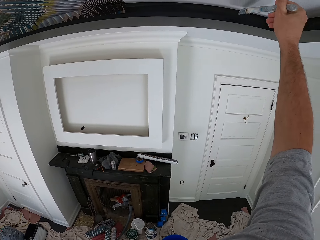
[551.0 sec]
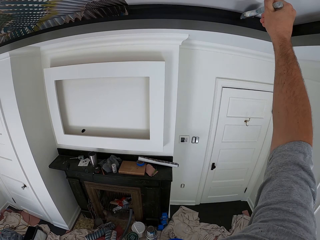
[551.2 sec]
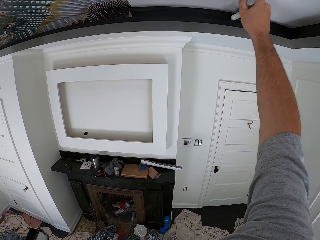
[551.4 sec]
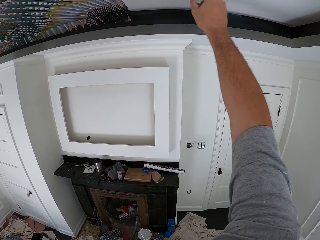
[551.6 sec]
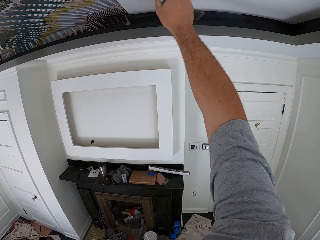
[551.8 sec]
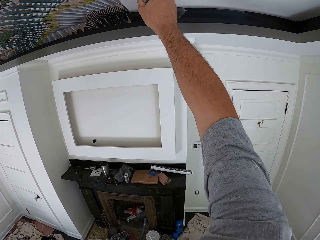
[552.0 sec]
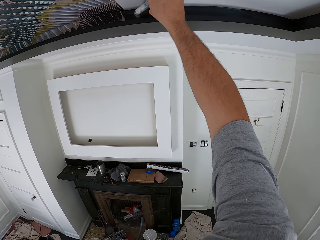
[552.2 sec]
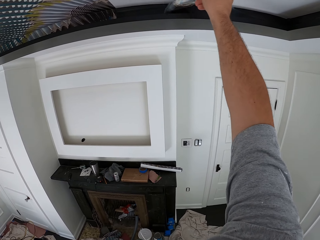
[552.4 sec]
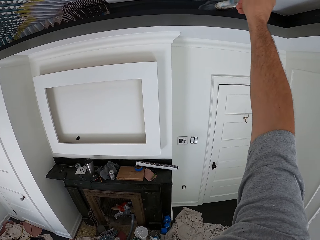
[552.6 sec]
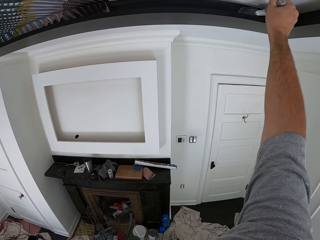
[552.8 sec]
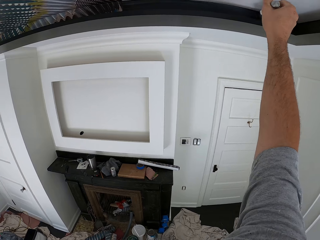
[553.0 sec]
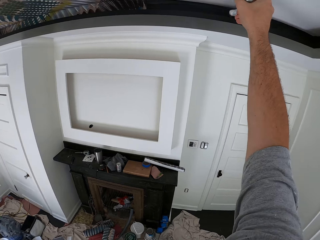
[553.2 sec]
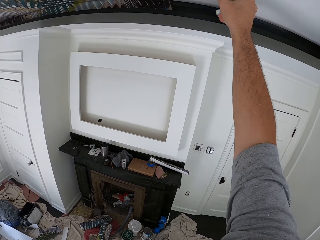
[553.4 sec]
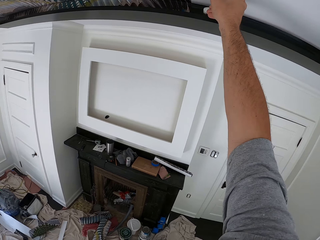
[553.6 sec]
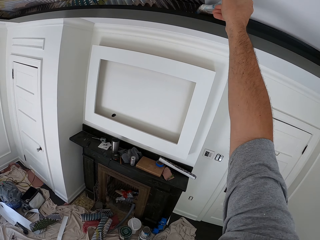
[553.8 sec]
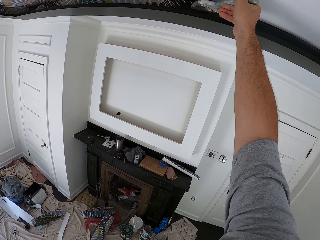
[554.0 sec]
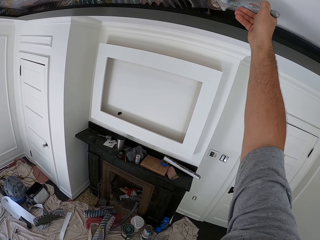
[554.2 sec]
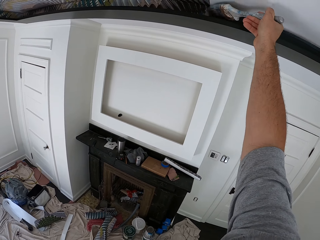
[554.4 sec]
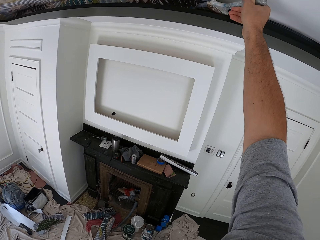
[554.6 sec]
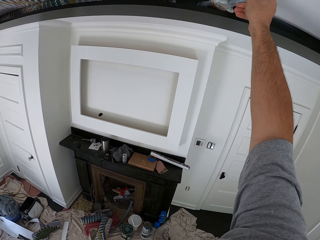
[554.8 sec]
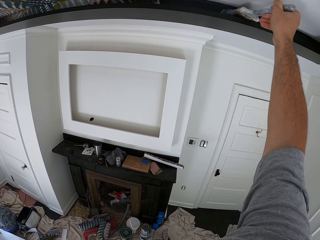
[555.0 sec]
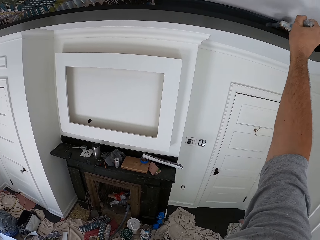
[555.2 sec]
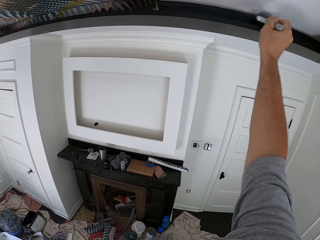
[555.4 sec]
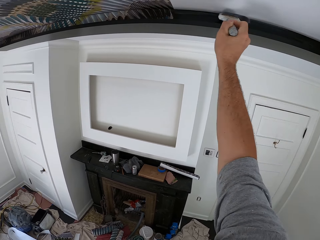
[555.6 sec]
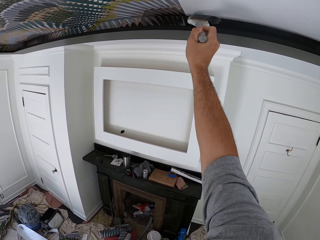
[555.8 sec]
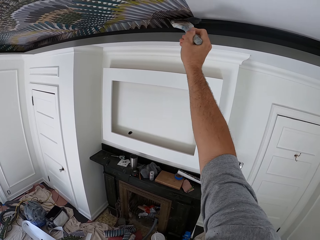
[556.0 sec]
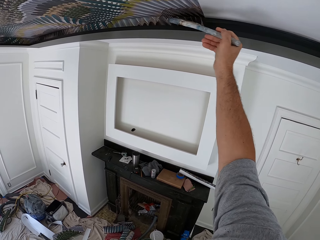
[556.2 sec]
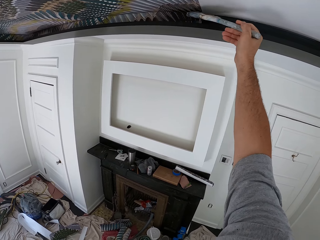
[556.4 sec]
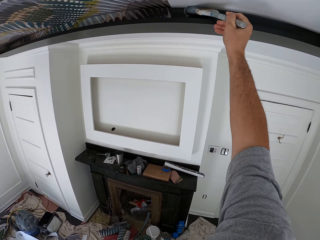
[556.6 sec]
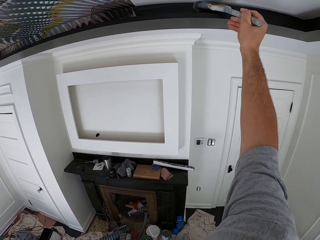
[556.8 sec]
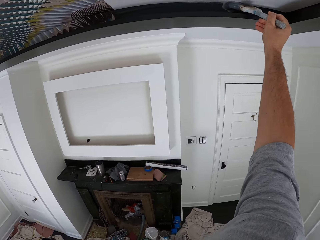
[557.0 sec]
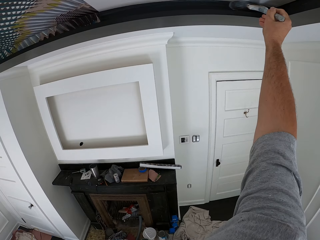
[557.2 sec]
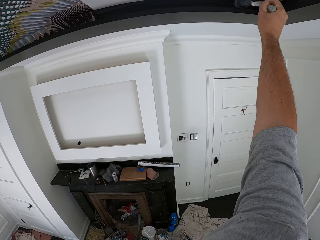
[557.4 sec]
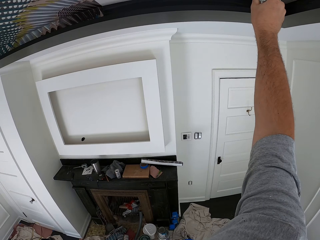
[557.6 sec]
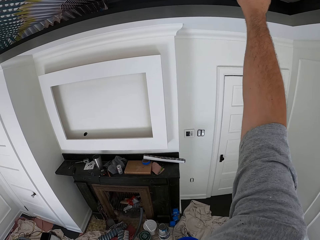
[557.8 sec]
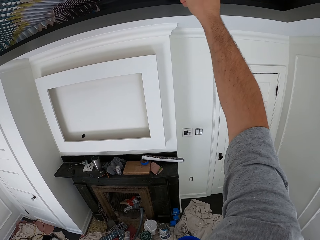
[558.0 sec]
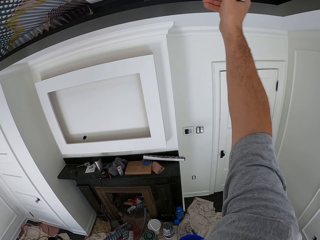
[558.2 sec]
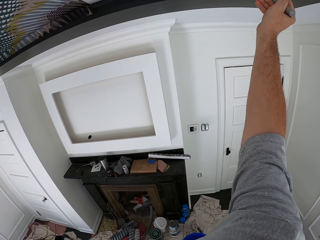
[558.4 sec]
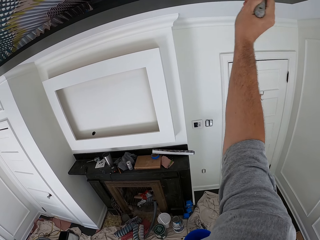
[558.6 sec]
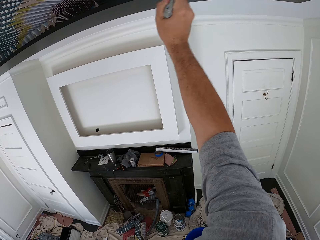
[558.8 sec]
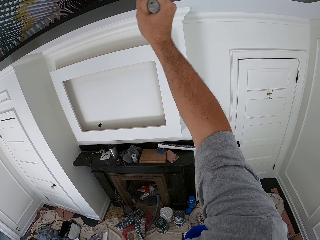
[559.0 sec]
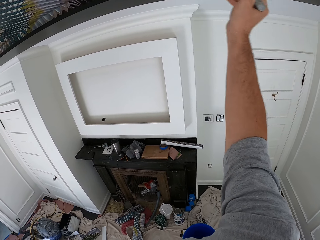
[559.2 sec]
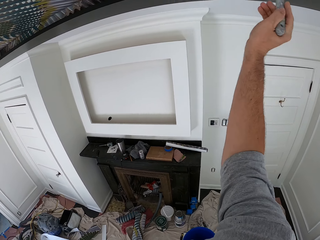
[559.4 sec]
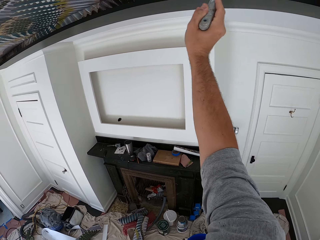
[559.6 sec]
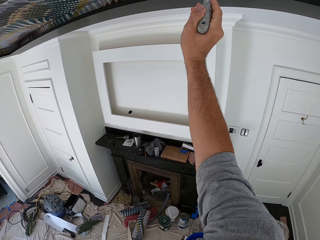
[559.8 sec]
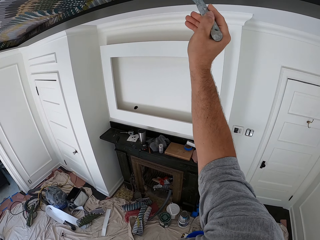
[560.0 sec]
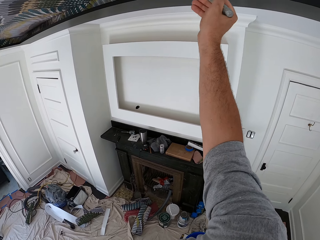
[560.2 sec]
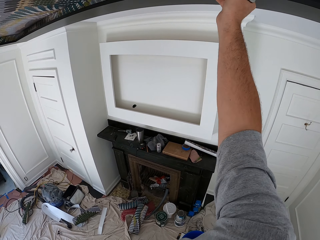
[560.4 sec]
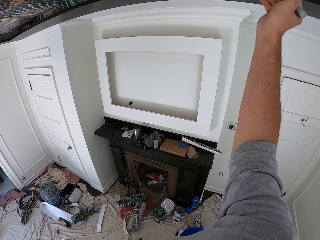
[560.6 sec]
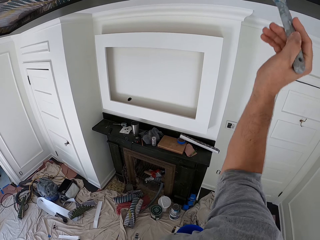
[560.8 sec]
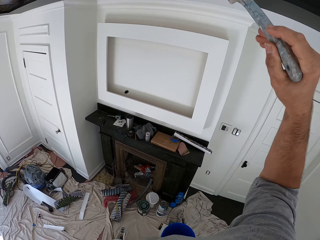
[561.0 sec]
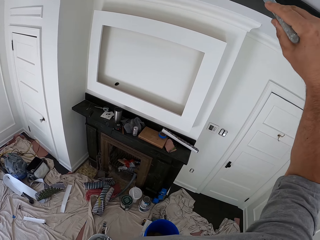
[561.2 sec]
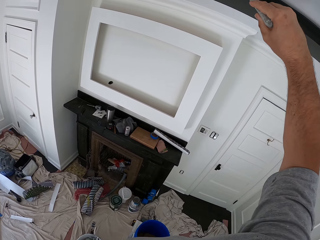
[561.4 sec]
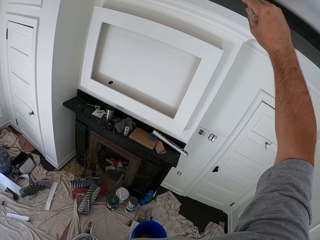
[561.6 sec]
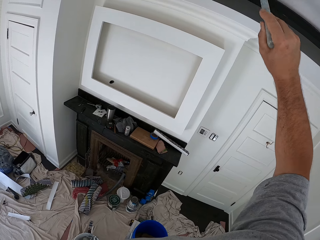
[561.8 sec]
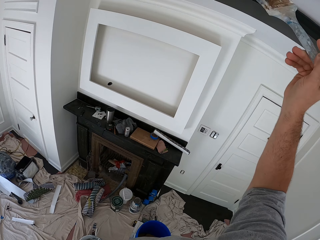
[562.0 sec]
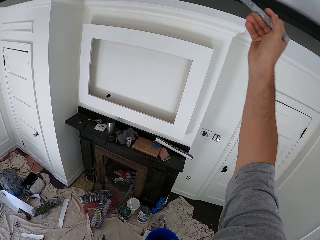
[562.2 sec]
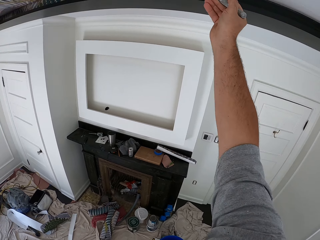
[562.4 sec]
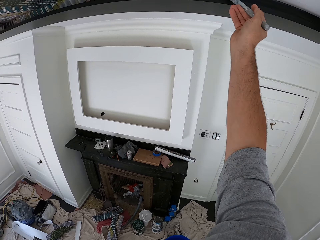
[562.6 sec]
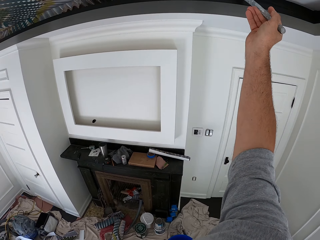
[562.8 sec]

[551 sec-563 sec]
The camera wearer applies adhesive to the ceiling with the brush.

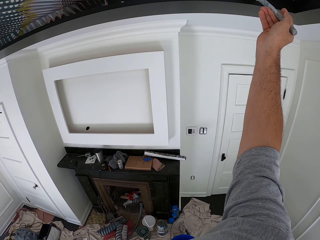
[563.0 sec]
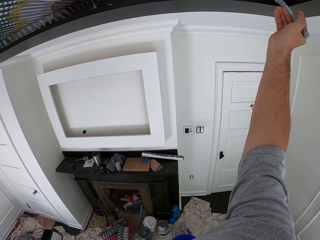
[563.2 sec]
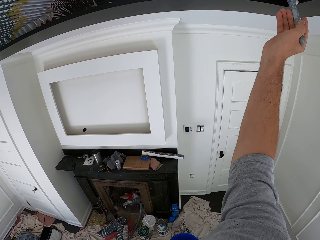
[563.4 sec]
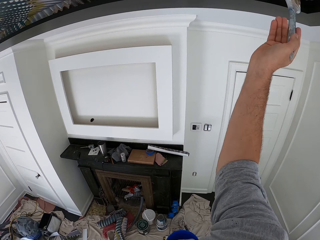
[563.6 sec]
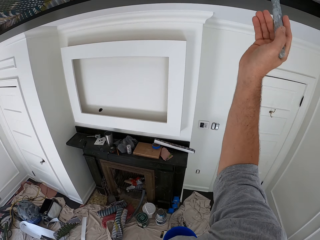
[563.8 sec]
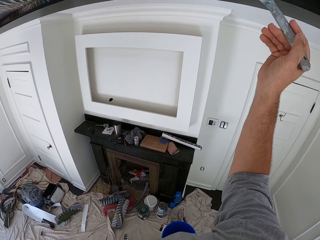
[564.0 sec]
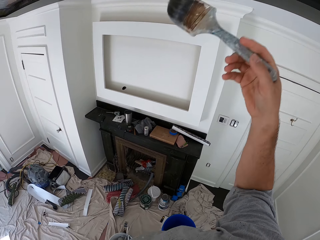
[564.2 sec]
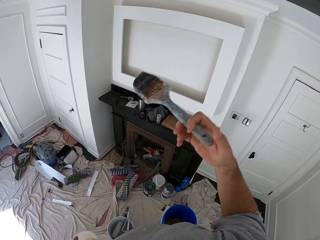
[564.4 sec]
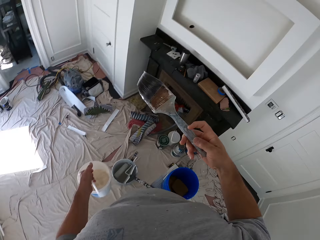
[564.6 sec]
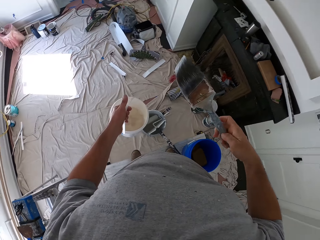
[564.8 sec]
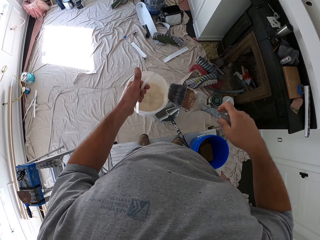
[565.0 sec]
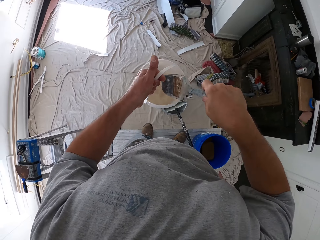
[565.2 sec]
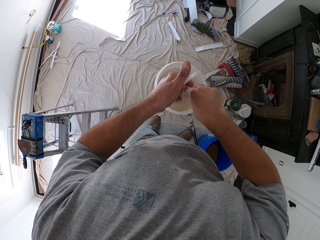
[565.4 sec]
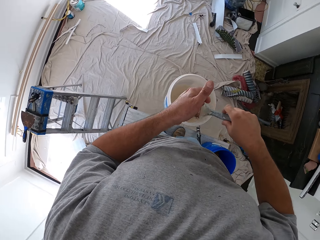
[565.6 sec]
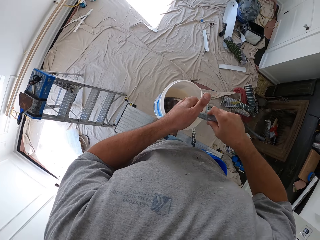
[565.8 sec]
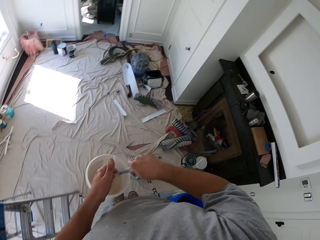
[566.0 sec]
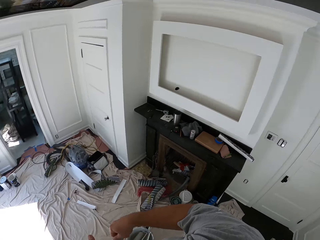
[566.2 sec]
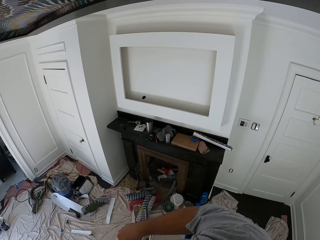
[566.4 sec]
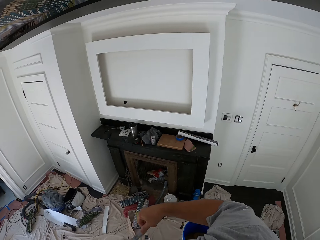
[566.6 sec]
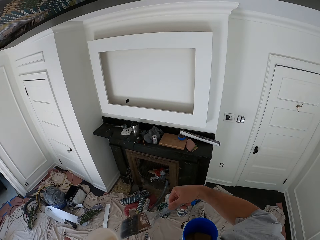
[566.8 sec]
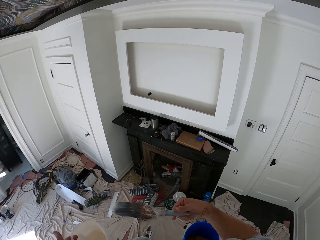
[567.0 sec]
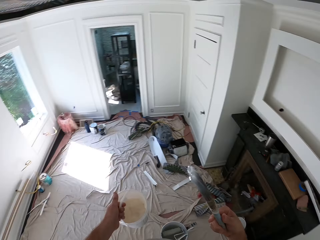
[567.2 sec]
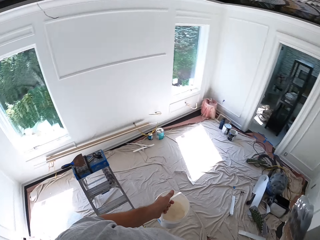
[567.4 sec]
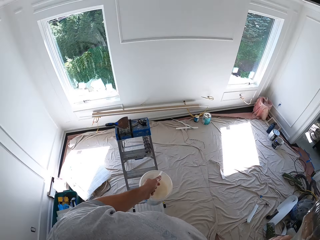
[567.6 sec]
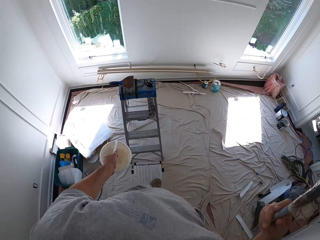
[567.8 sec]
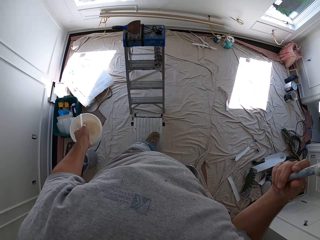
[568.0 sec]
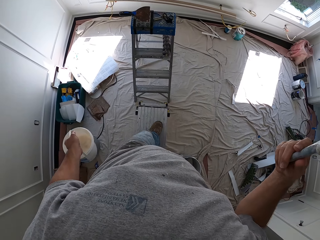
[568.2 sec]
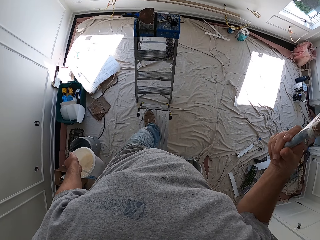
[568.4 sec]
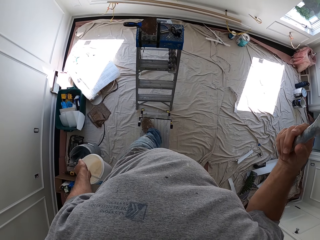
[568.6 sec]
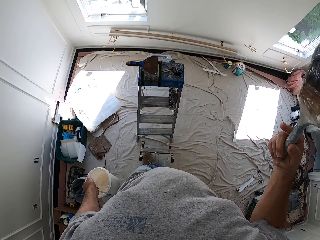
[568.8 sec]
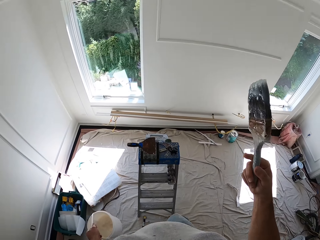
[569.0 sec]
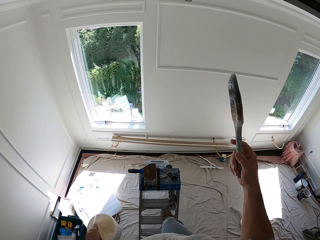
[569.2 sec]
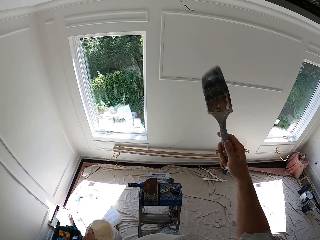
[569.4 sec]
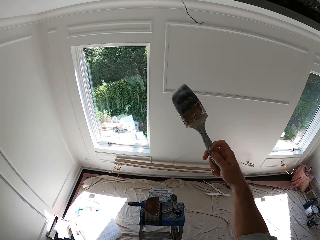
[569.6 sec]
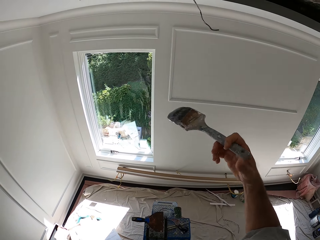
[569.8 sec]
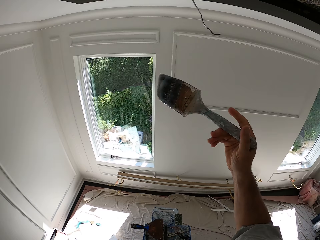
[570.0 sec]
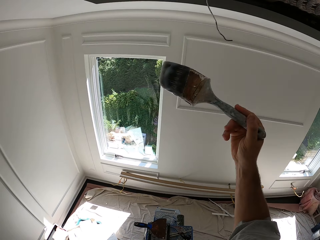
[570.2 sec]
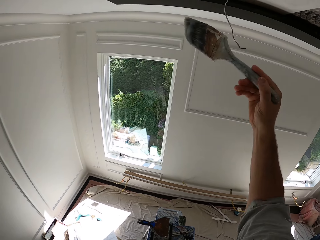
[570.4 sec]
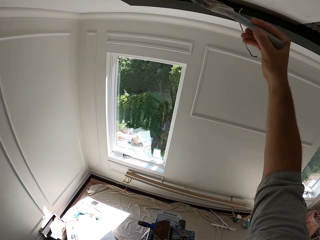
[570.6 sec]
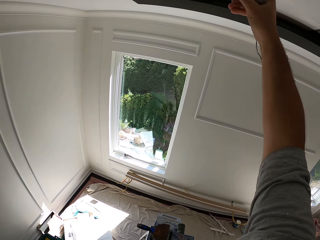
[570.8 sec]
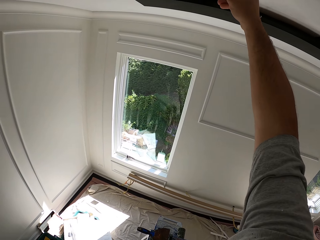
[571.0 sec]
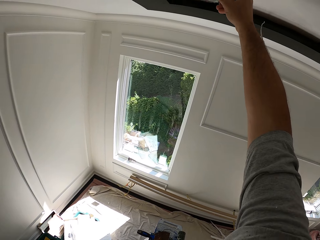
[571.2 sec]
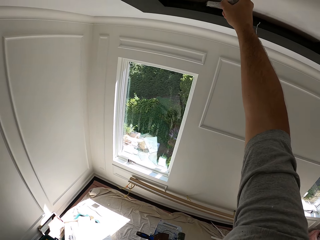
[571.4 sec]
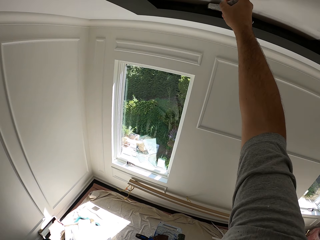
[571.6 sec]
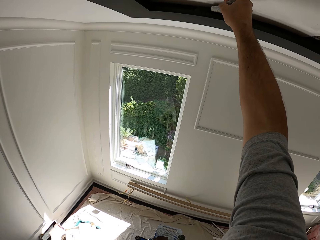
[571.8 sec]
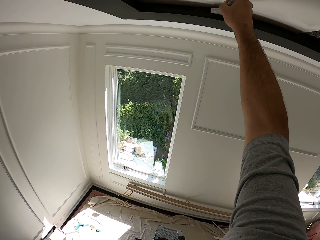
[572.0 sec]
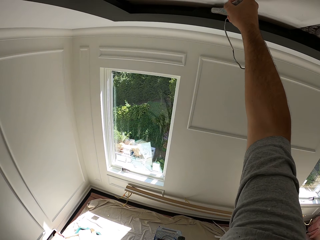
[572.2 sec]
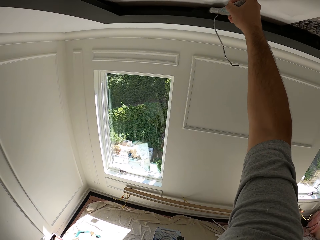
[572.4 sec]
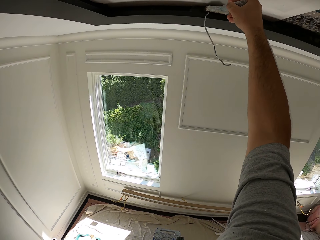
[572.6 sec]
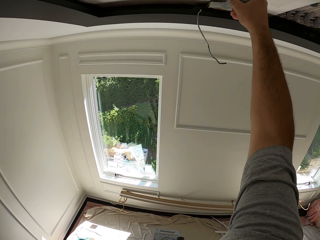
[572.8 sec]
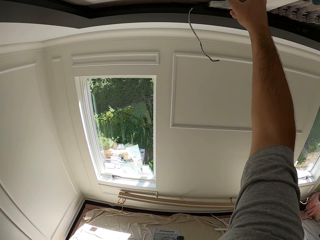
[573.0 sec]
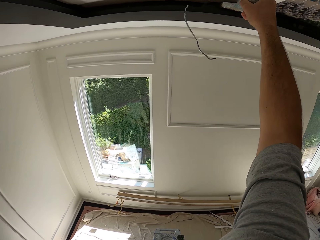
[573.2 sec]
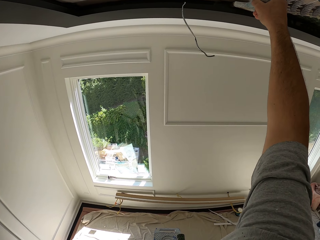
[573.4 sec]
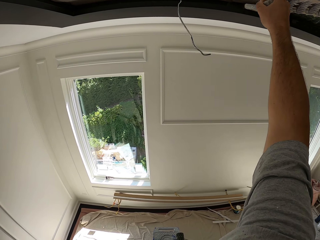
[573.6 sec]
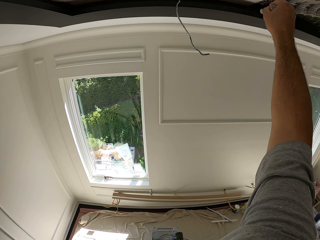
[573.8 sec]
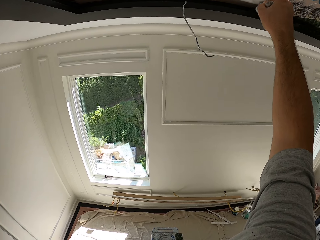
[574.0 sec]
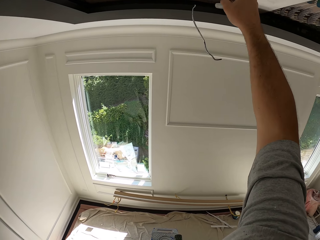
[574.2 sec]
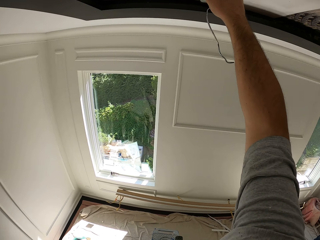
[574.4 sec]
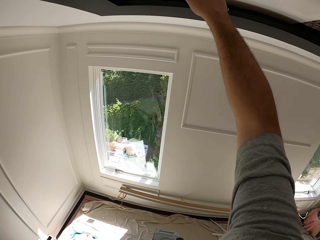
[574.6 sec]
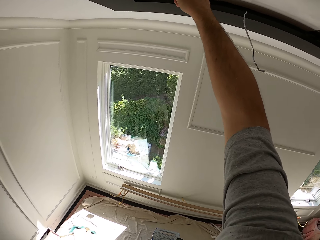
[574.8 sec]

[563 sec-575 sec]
The camera wearer dips the brush in the white bucket. They turn around. They apply the adhesive on the ceiling with the brush.
